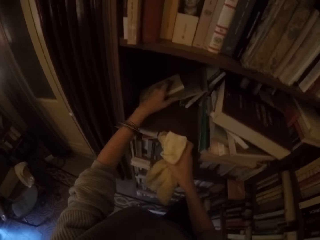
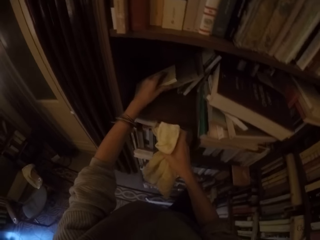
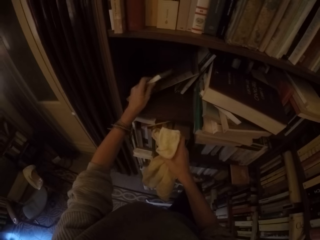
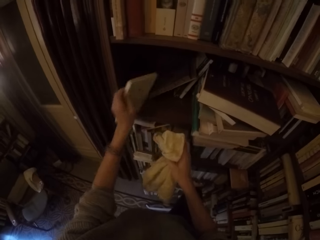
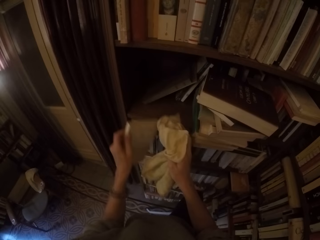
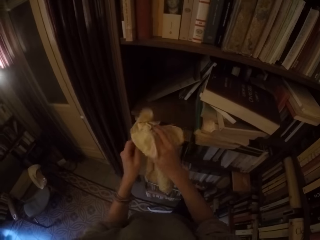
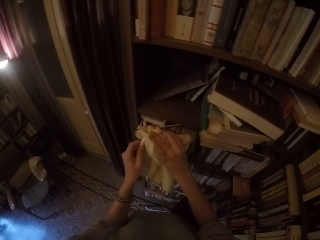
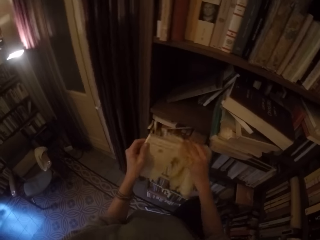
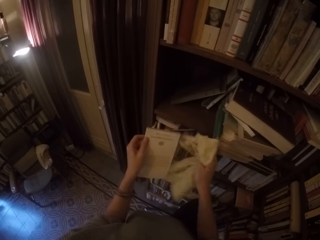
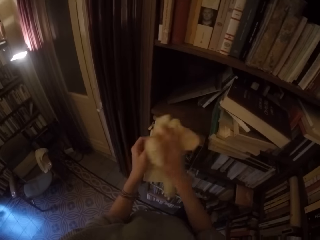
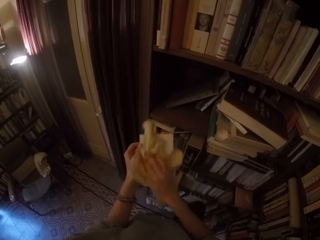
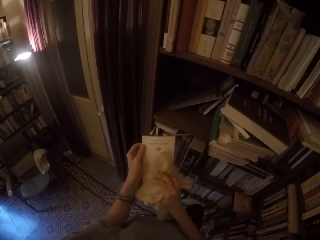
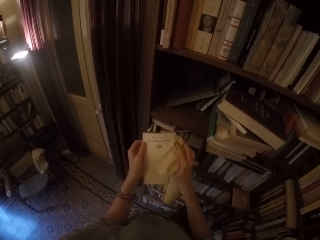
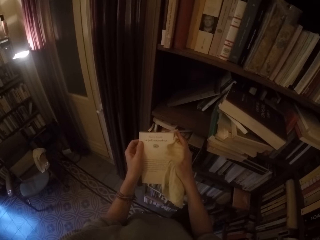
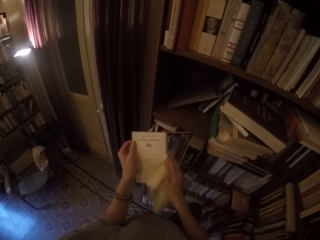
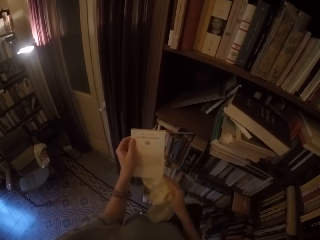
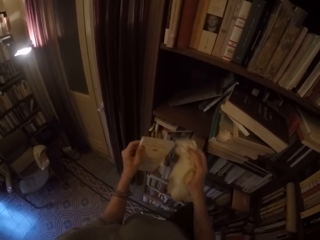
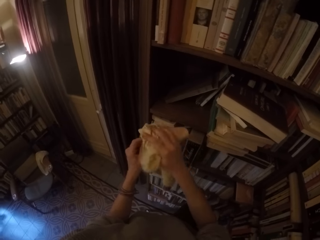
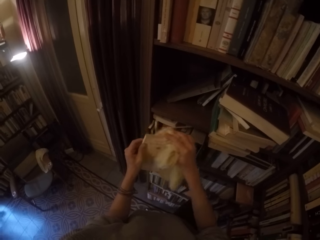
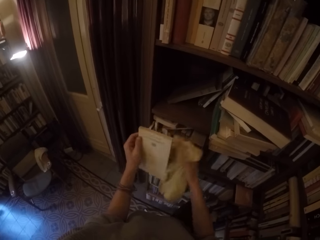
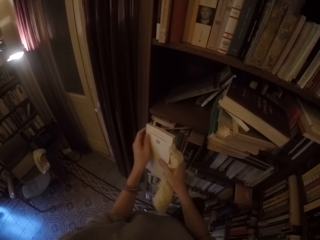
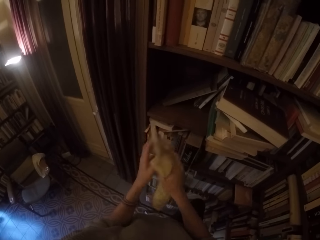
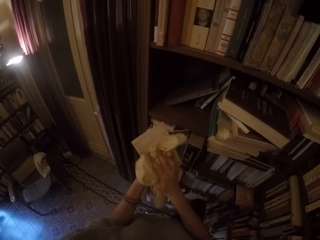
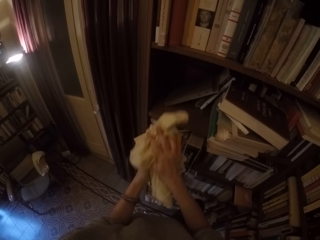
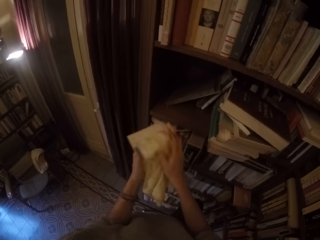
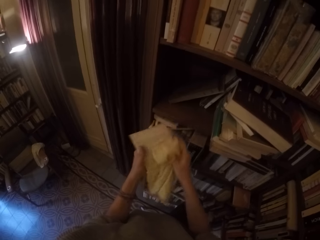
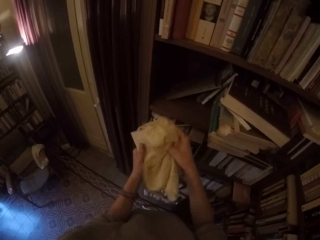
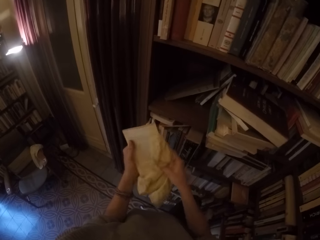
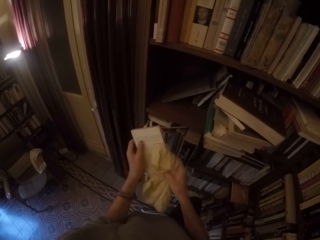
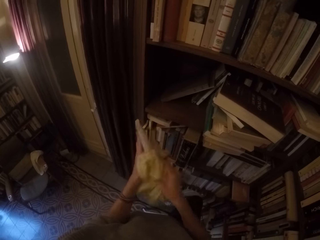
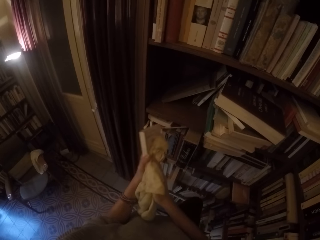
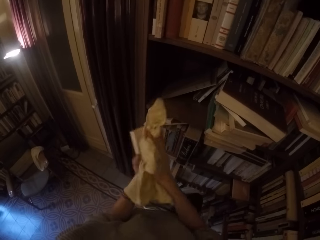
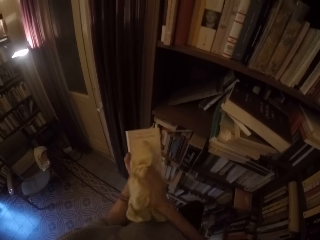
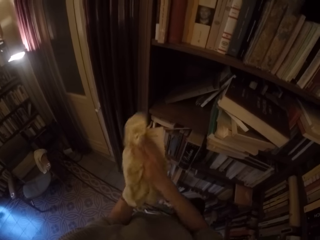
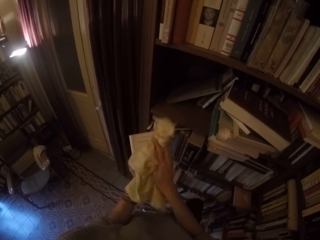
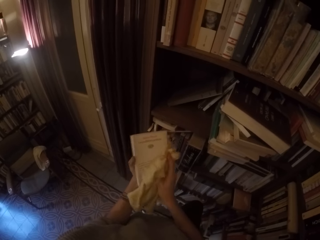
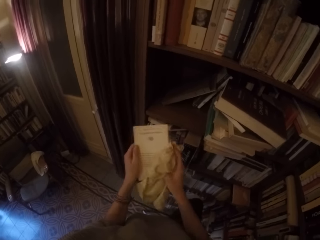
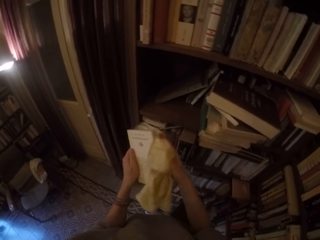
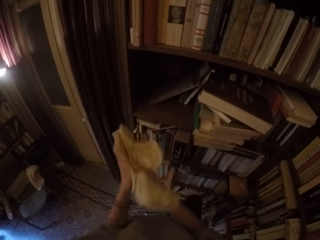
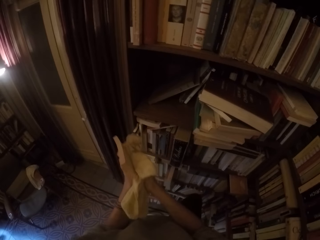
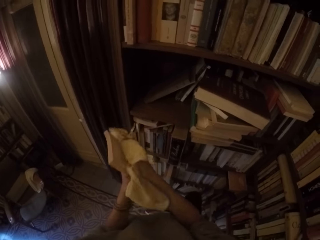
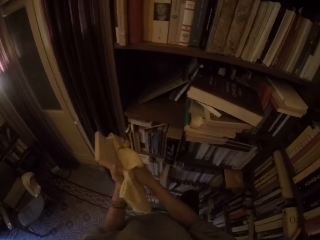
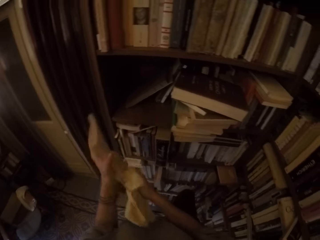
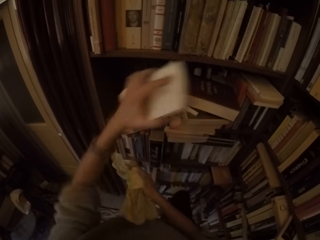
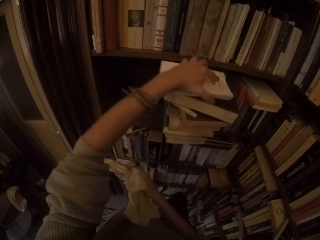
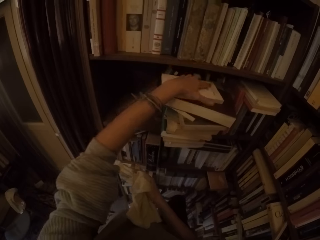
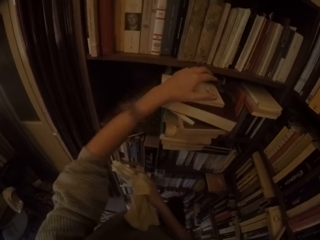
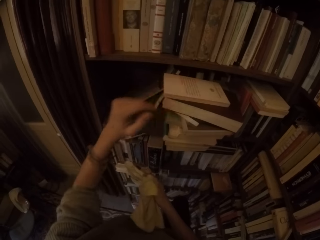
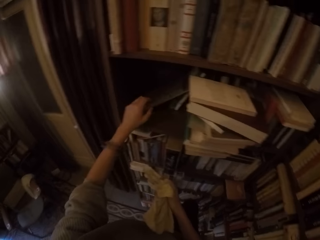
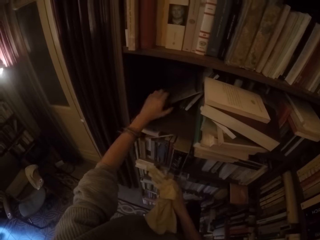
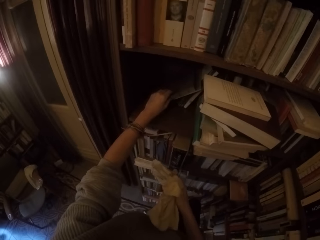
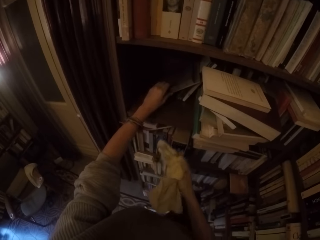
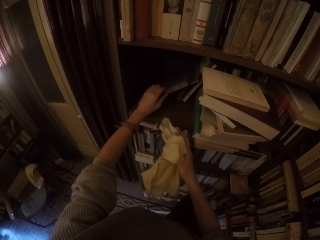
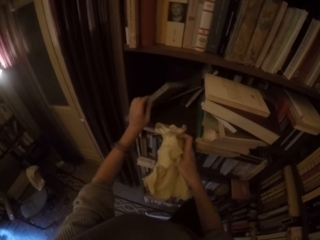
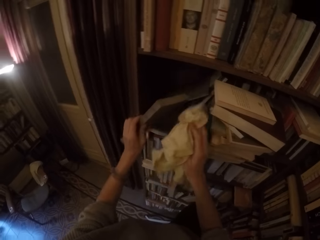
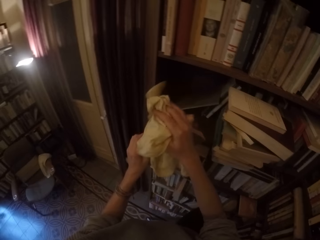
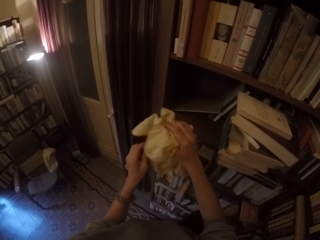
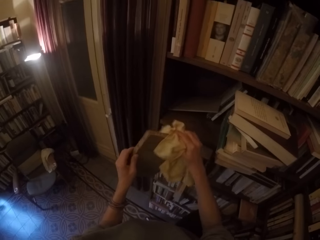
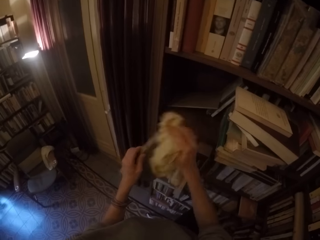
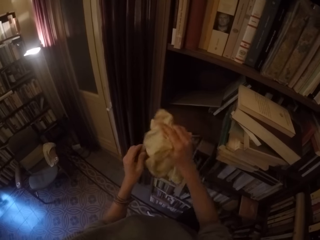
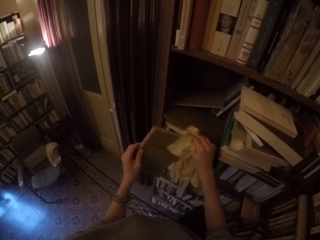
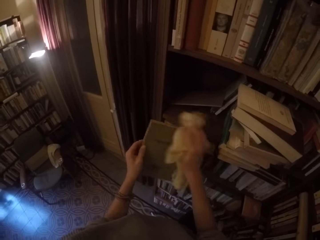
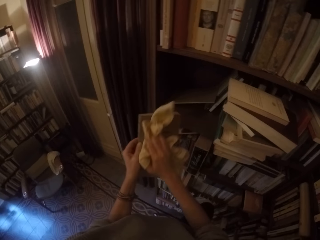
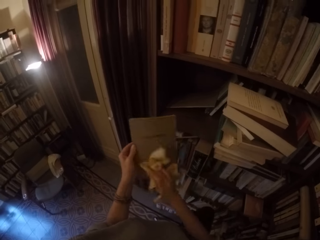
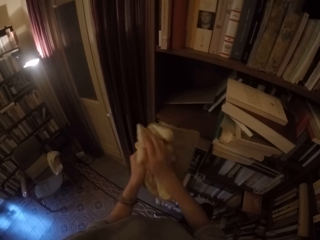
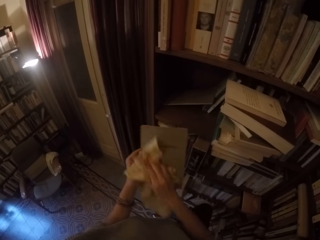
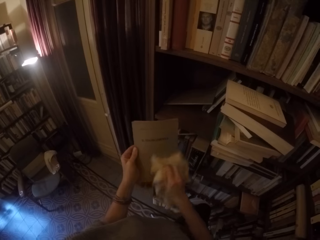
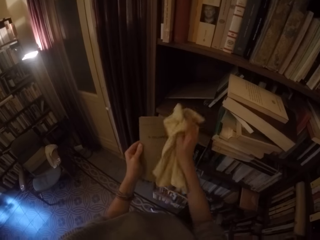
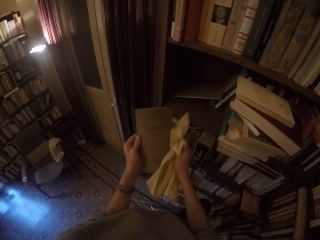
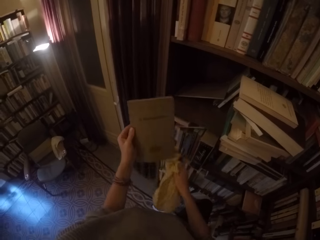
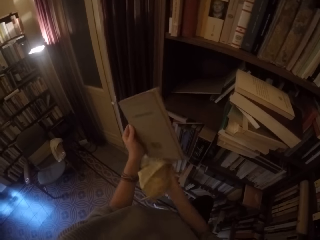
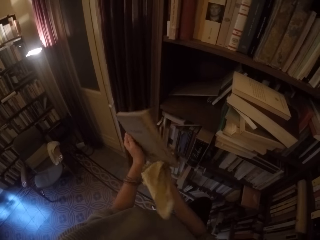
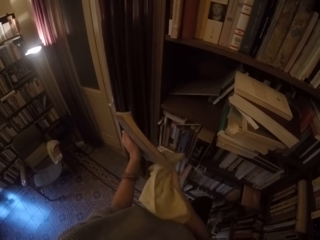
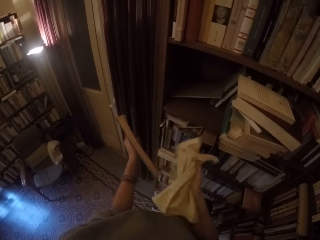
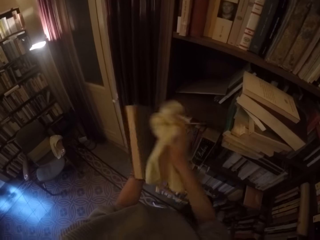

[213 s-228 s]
The camera wearer picks up another book from the shelf with his left hand. He wipes the book with the towel in his right hand. He puts the book on the shelf with his left hand. He picks up another book from the shelf with his left hand. He wipes the book with the towel in his right hand.

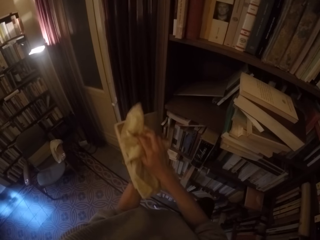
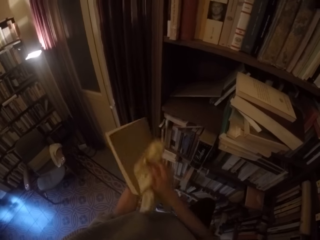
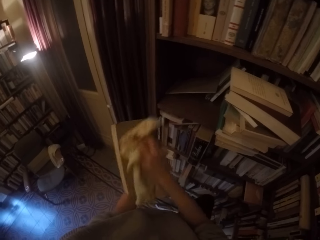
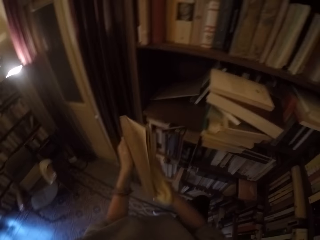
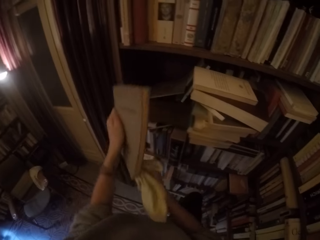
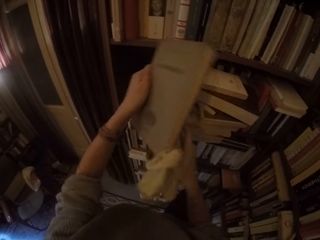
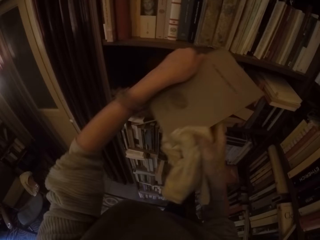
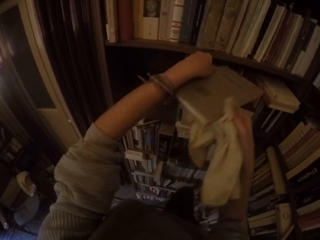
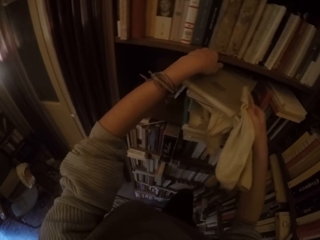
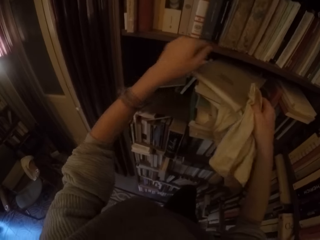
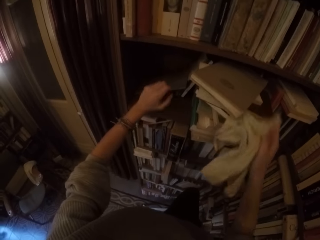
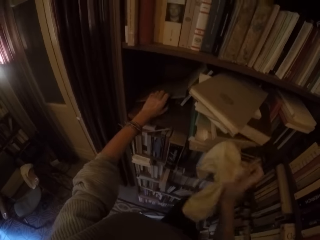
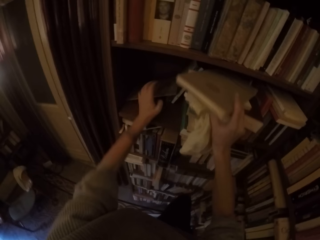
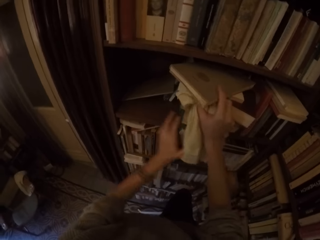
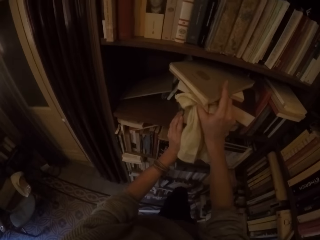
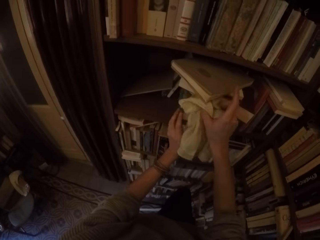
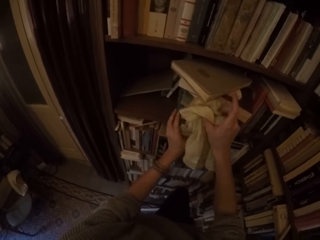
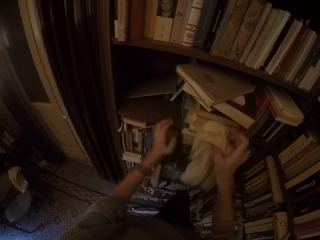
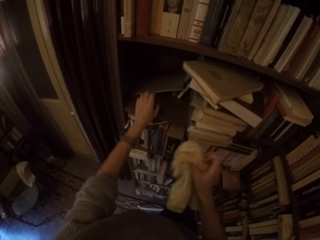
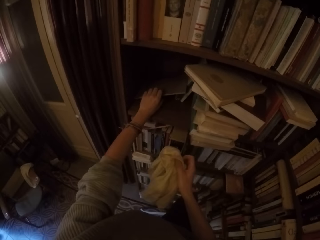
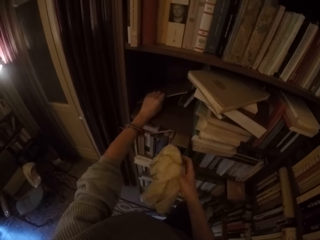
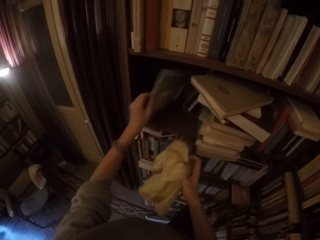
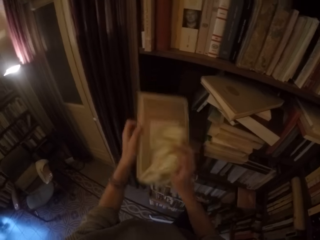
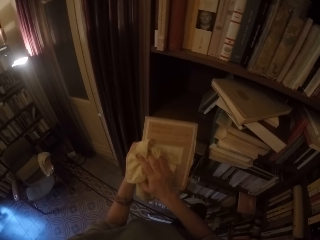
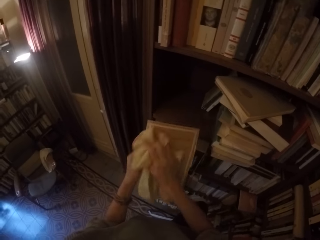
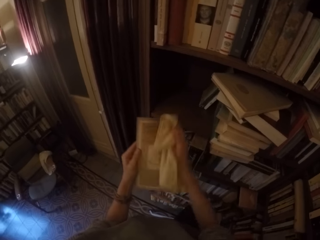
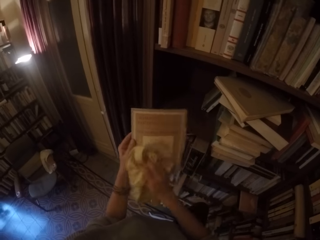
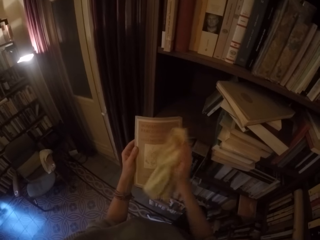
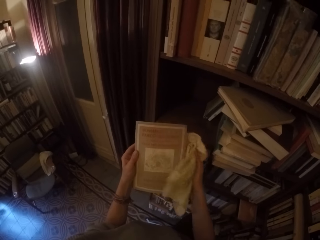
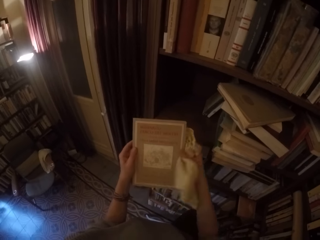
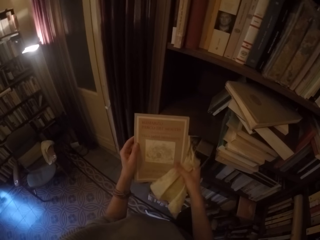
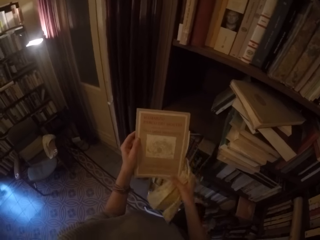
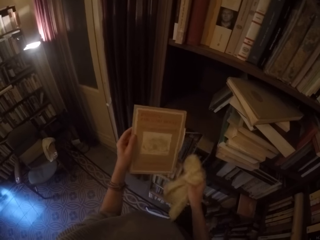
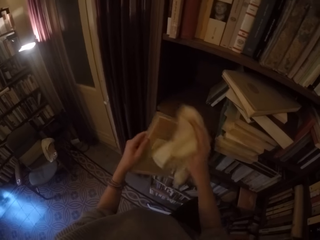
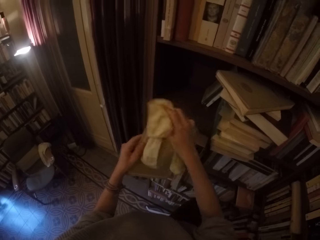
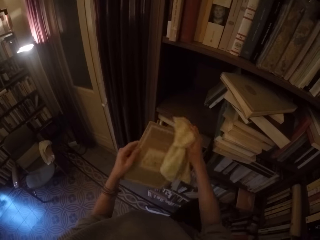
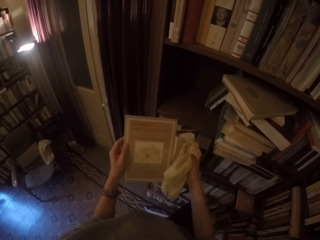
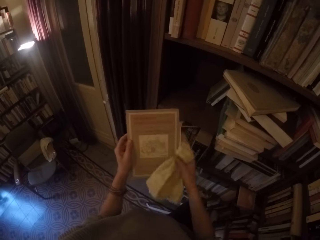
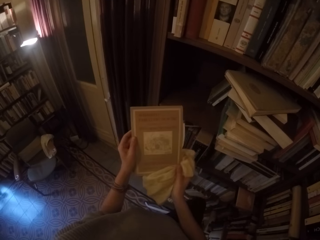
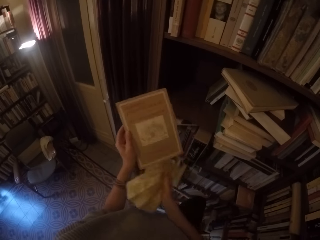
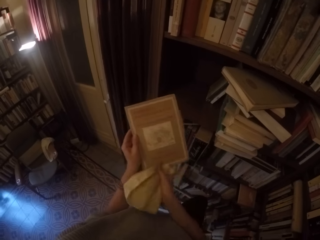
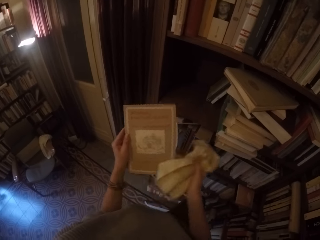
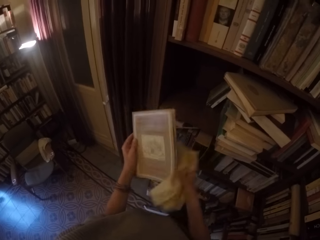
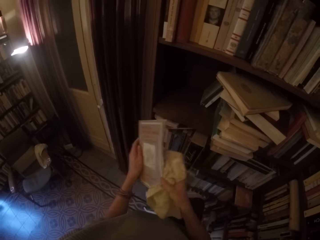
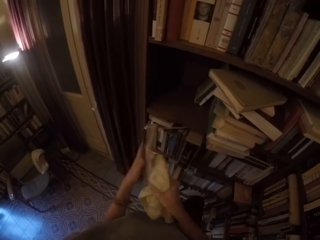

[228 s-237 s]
The camera wearer puts the book on the shelf with both hands. He picks up another book from the shelf with his left hand. He wipes the book with the towel in his right hand.
